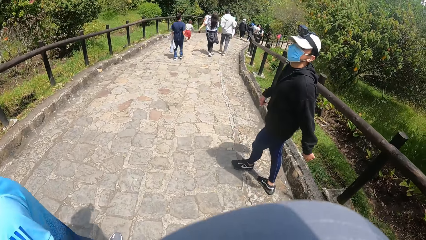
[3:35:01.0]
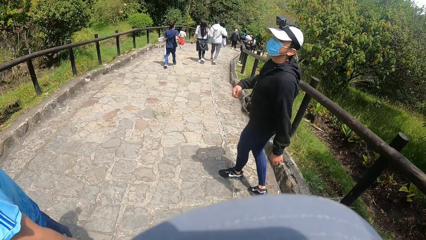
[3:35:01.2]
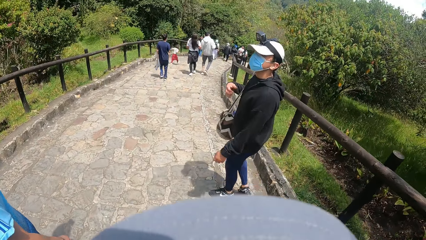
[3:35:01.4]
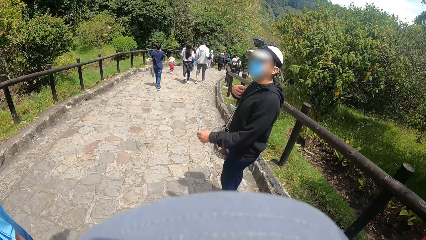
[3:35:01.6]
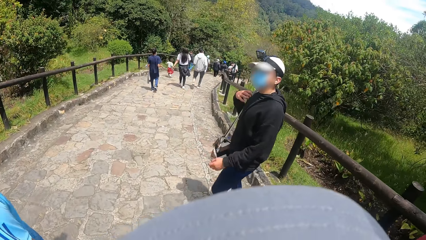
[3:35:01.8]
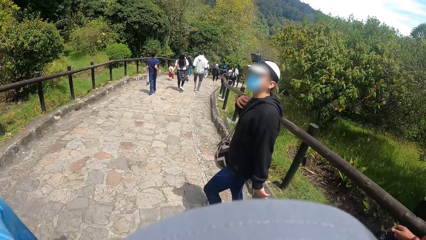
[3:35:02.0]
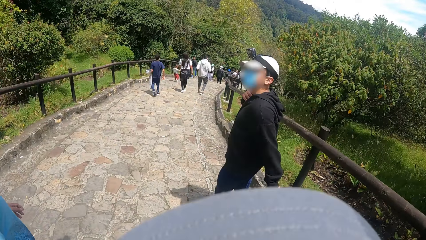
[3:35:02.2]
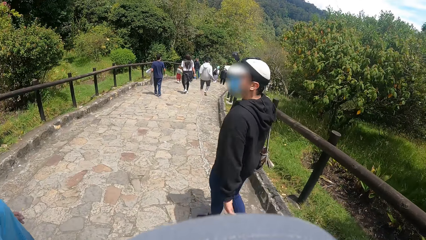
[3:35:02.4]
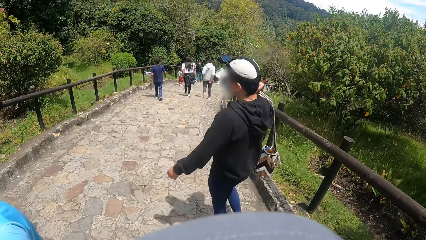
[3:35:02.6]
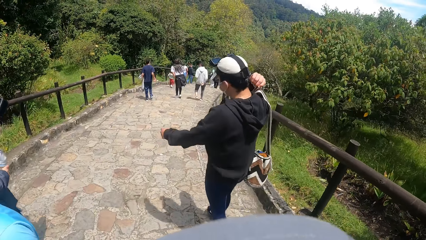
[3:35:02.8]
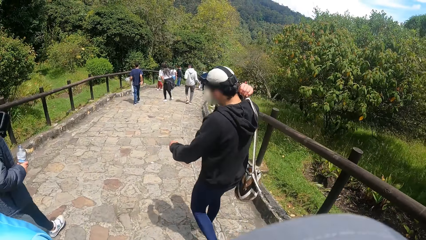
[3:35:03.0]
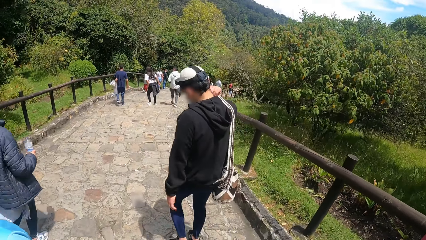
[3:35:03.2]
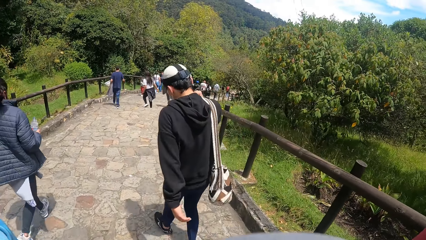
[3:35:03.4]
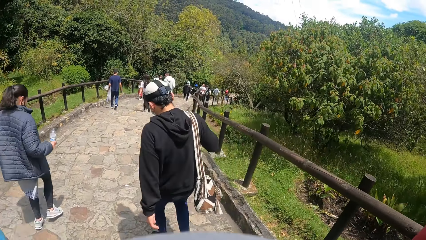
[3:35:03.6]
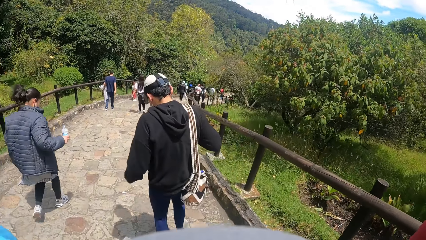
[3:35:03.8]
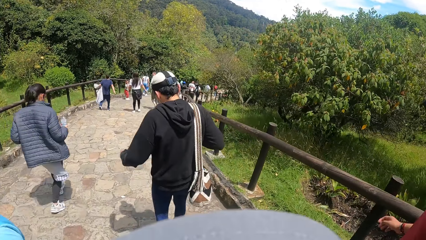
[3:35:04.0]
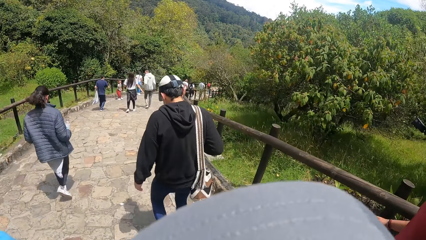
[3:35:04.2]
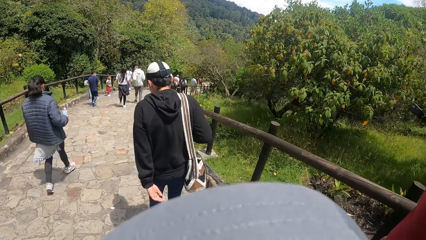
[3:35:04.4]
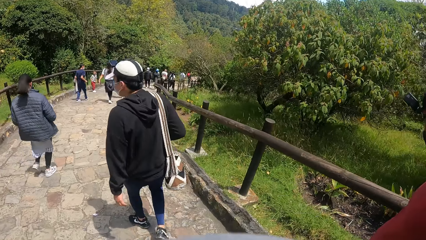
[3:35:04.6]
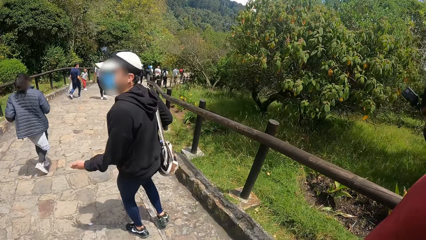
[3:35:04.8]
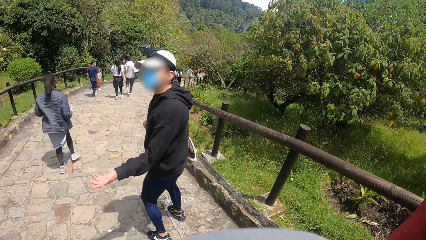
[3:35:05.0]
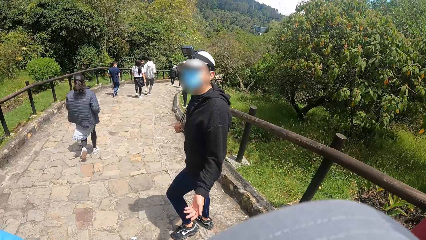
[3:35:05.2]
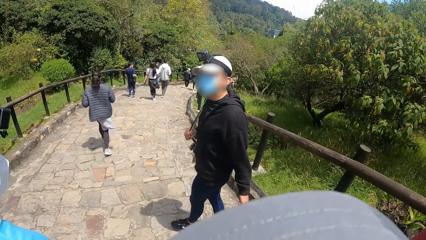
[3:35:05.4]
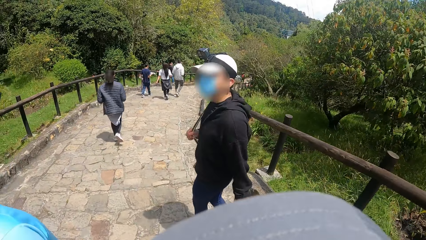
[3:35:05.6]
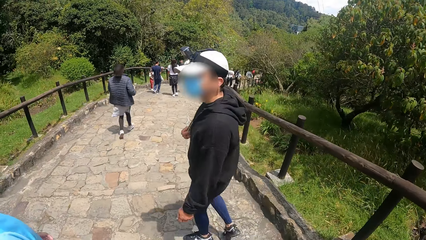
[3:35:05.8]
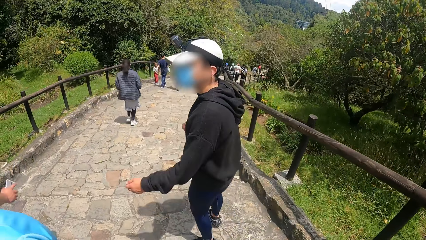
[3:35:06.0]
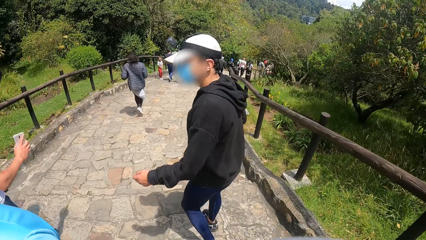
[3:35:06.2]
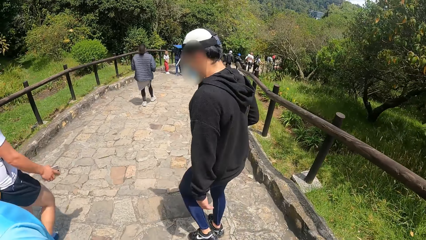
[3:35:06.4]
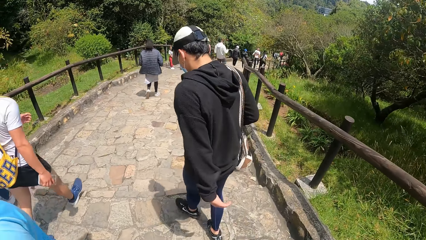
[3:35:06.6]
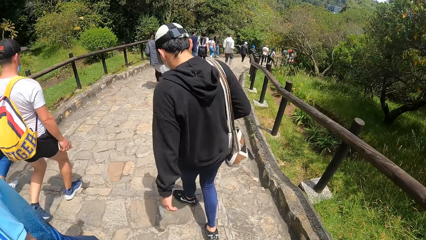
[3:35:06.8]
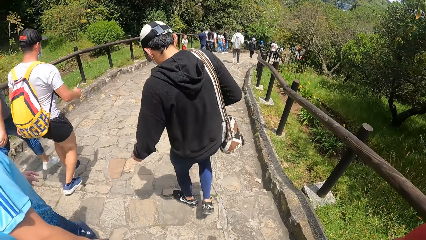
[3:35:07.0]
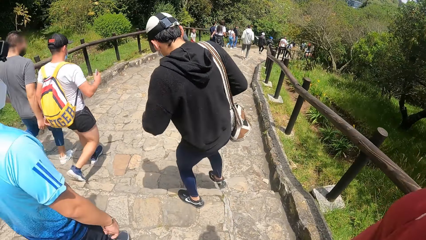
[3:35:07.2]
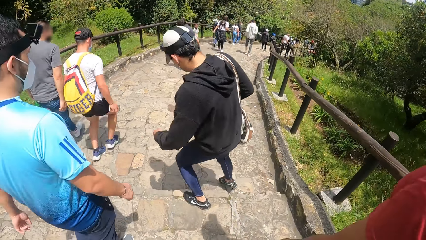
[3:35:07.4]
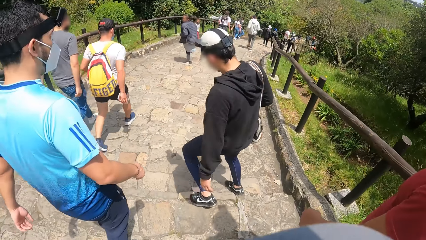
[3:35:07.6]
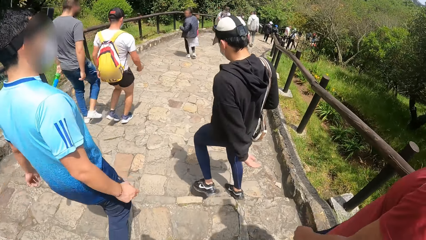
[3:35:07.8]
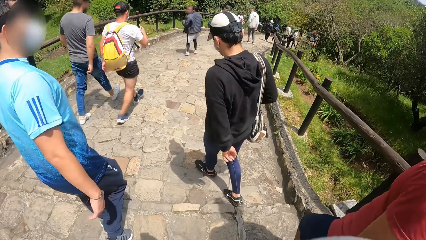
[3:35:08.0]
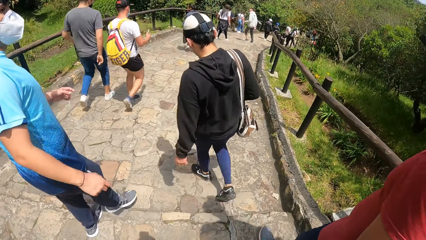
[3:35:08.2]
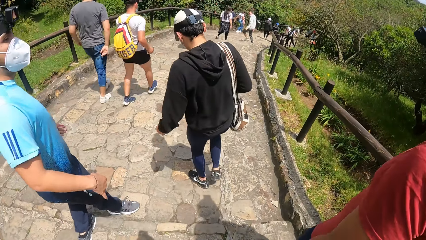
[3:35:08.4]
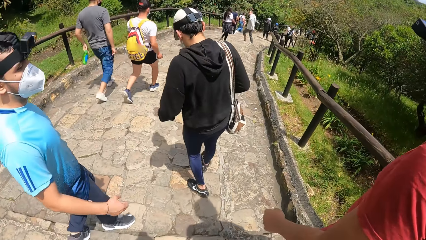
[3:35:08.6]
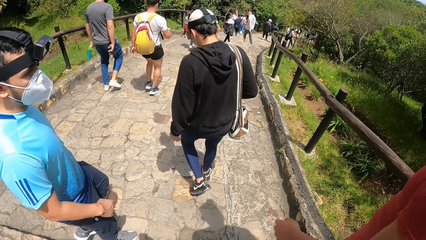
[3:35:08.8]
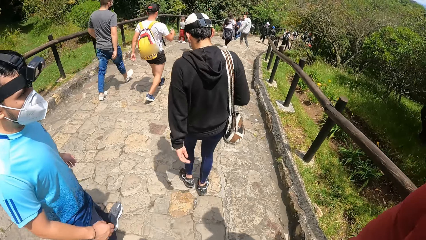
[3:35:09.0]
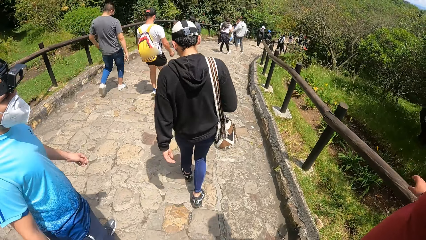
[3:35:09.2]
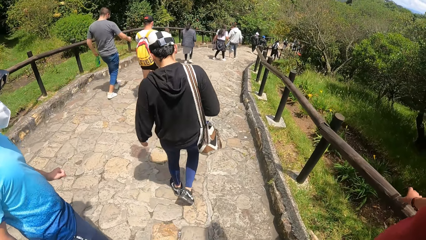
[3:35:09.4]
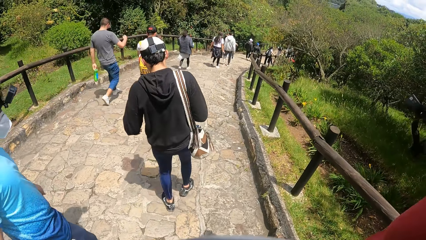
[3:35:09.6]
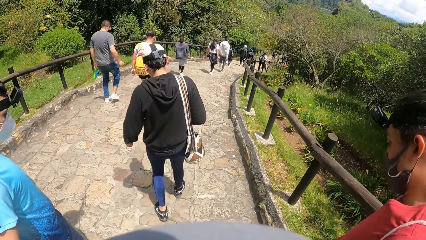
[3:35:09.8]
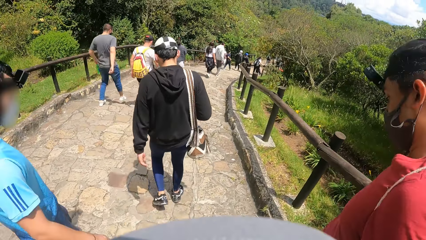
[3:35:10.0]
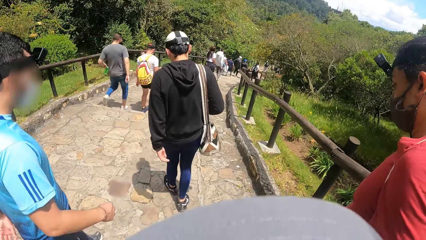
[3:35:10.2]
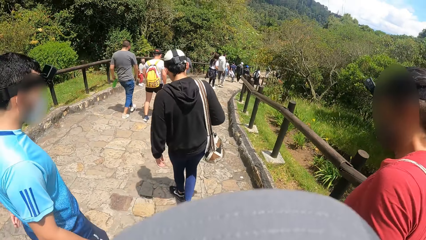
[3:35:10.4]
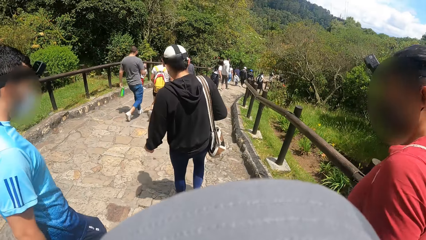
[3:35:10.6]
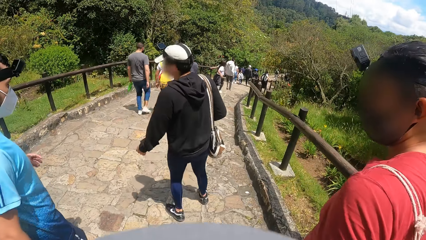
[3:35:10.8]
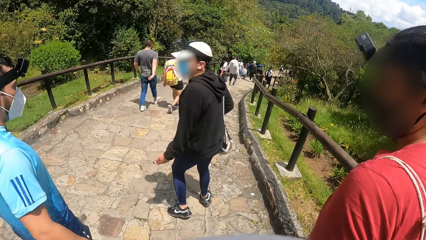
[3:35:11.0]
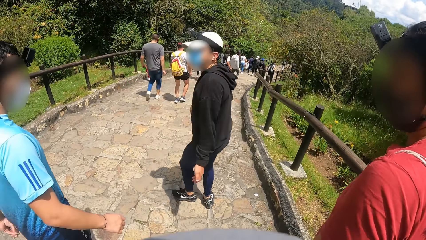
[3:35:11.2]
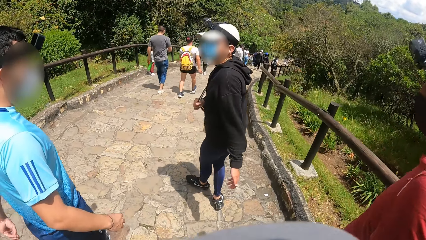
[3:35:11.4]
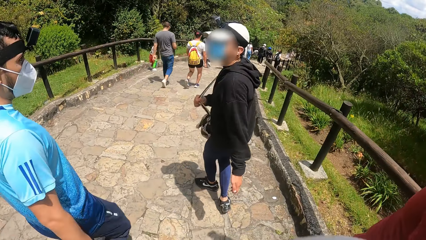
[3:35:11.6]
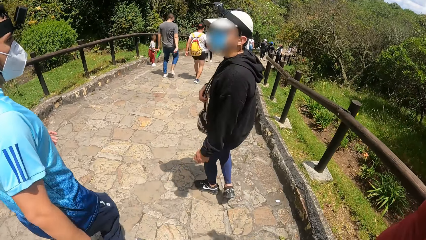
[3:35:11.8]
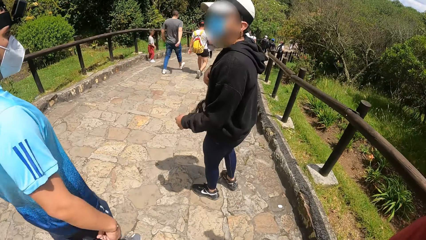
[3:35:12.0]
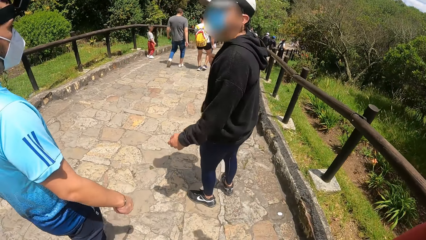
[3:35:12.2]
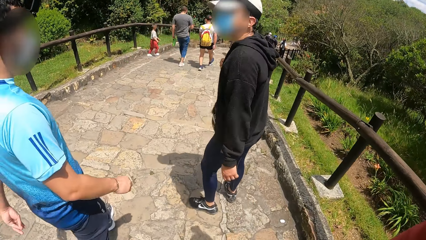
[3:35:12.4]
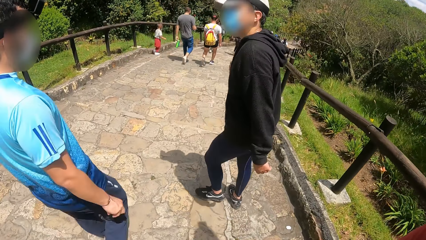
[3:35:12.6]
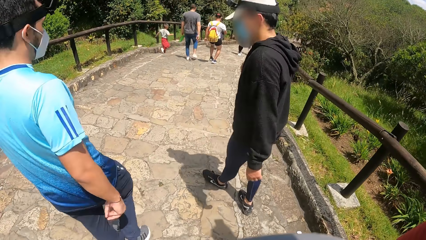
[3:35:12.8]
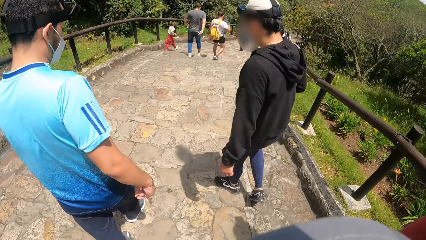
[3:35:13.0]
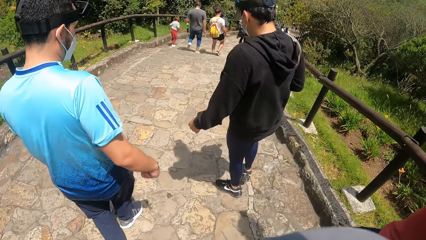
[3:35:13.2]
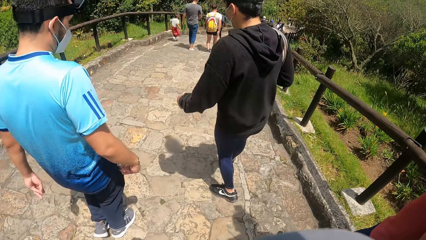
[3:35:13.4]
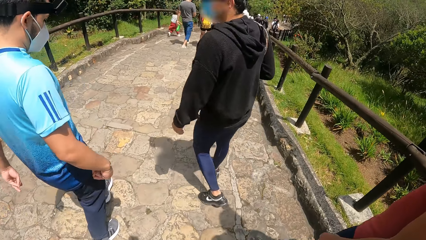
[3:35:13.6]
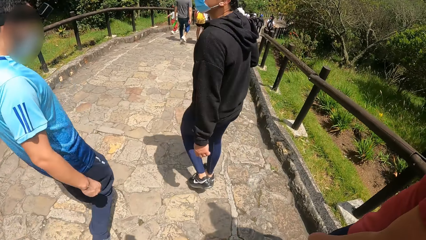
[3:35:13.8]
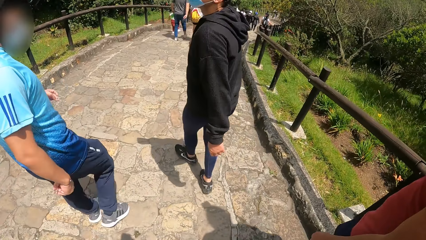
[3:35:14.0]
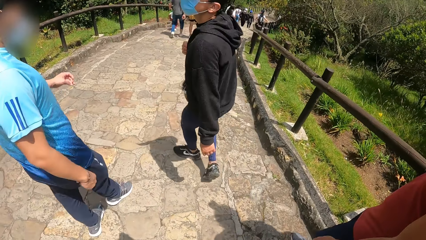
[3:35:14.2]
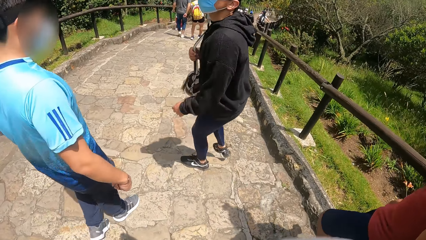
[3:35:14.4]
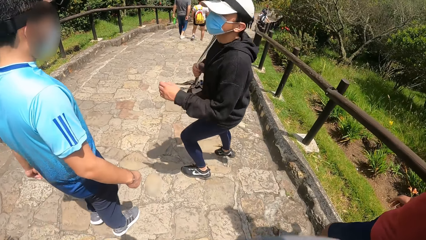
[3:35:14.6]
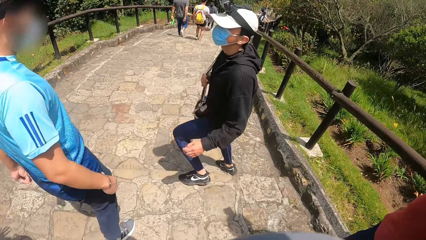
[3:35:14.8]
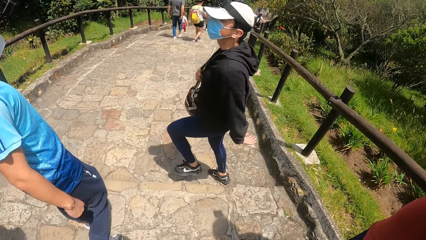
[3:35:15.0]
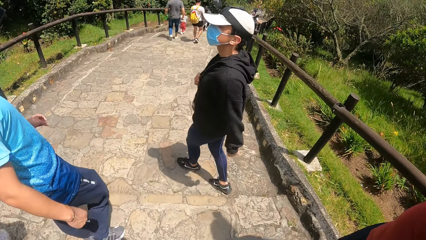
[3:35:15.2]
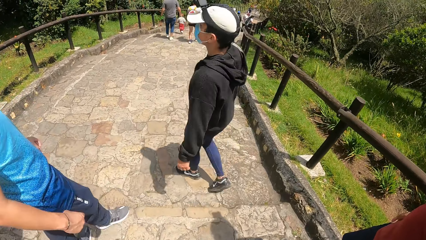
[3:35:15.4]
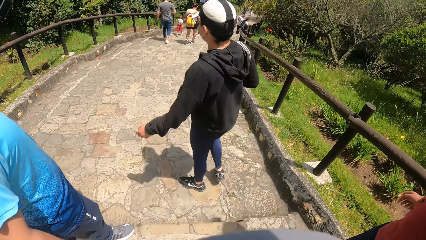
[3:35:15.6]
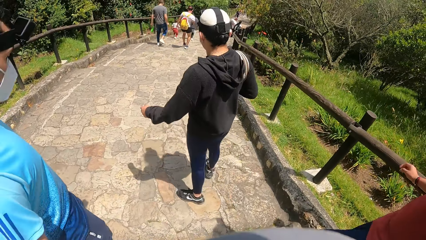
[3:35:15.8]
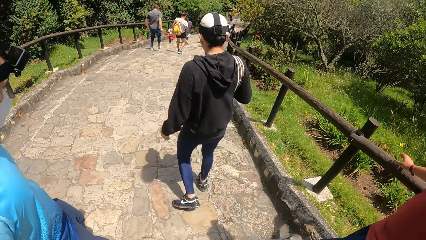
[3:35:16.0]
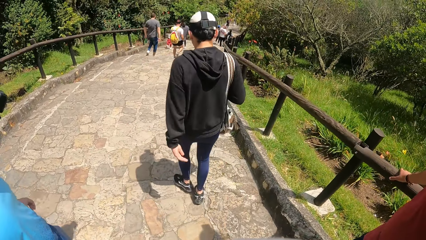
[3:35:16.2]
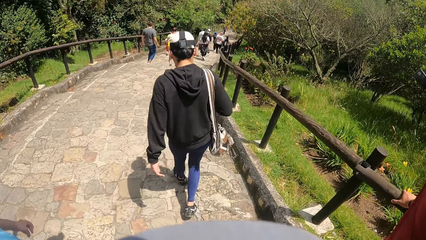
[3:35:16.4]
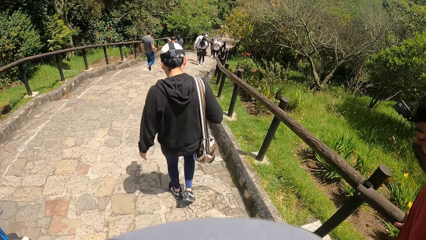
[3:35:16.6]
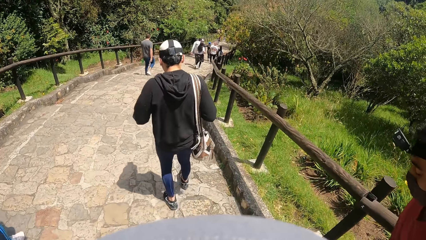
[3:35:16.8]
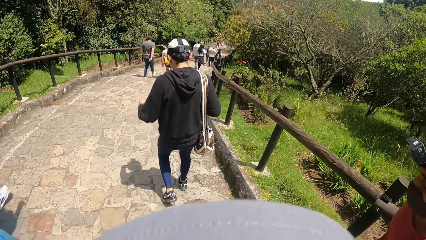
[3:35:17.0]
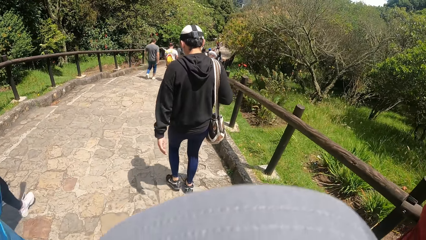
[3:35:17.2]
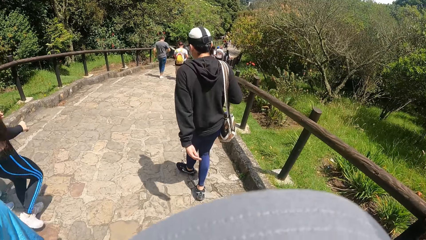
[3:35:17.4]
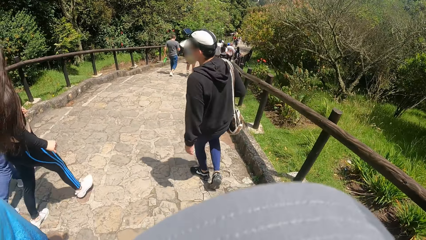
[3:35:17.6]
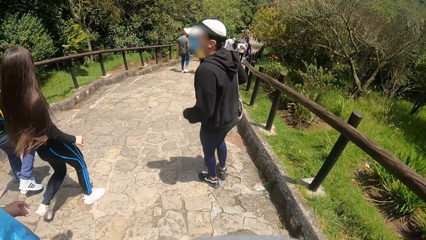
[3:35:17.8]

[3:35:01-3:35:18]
A person interacts with another person. The first person adjusts a handbag. The first person interacts with the other person. The first person walks along the road. The camera wearer interacts with the first person. The first person walks along the road. The other person turns round. A third person walks along the road. The first person looks at the second person. The first person walks along the road.
